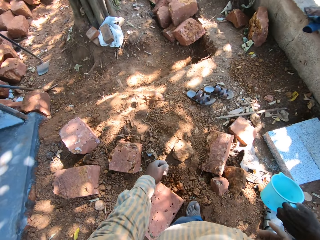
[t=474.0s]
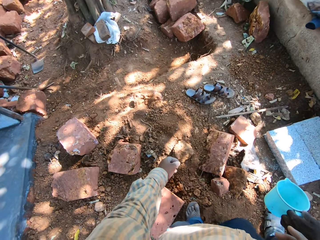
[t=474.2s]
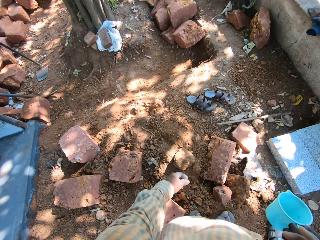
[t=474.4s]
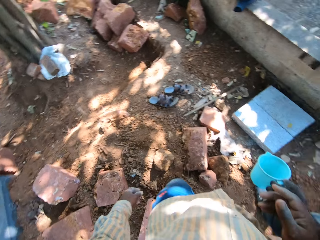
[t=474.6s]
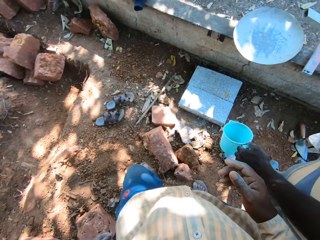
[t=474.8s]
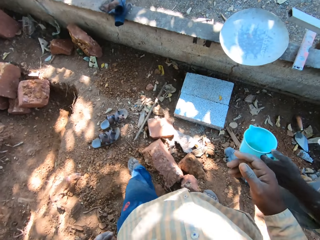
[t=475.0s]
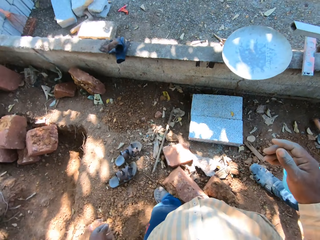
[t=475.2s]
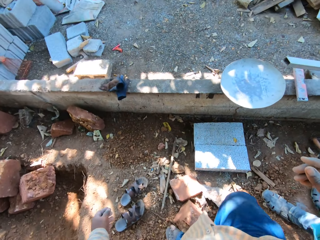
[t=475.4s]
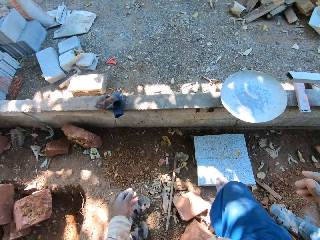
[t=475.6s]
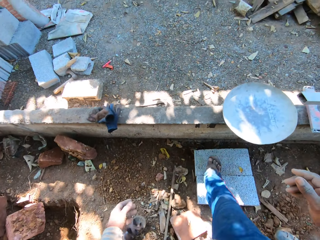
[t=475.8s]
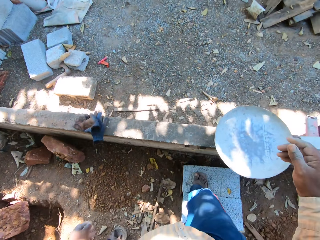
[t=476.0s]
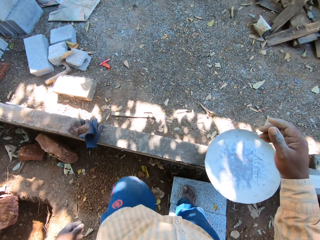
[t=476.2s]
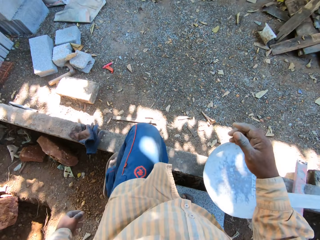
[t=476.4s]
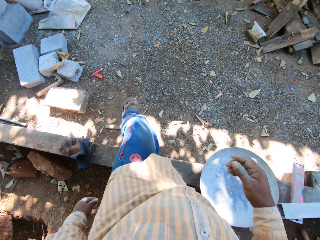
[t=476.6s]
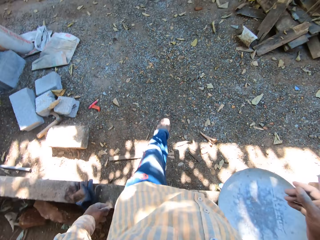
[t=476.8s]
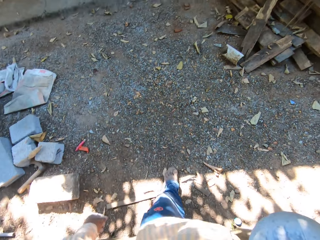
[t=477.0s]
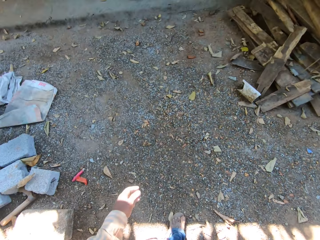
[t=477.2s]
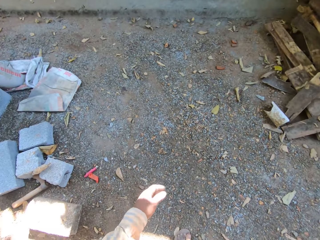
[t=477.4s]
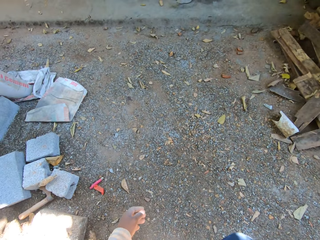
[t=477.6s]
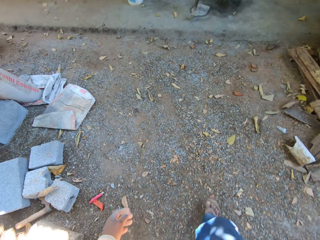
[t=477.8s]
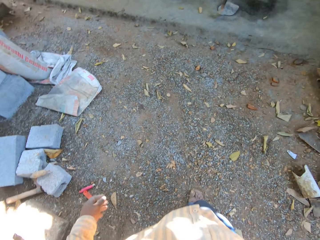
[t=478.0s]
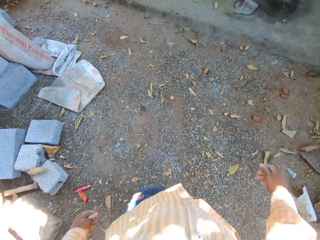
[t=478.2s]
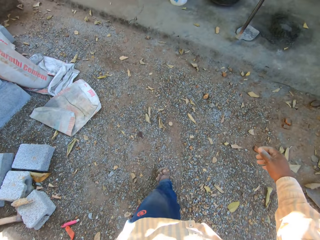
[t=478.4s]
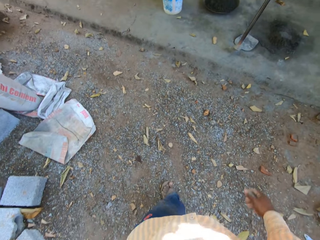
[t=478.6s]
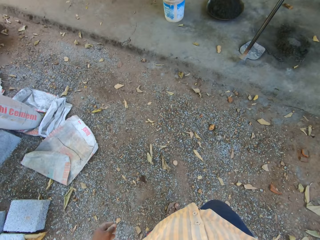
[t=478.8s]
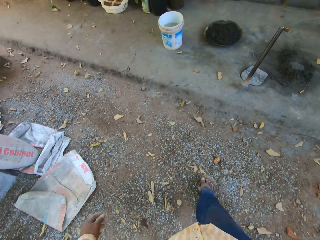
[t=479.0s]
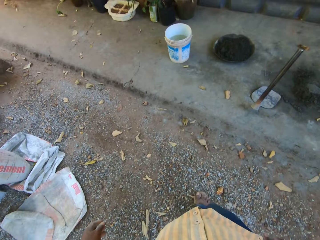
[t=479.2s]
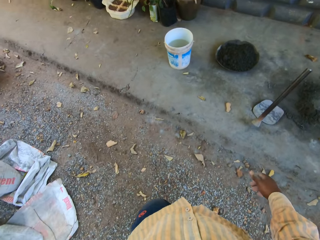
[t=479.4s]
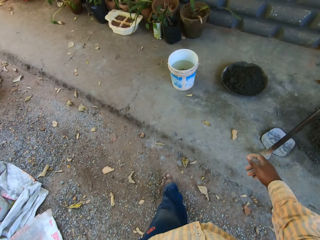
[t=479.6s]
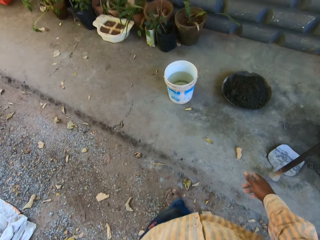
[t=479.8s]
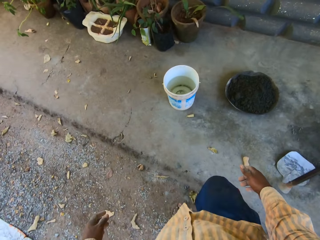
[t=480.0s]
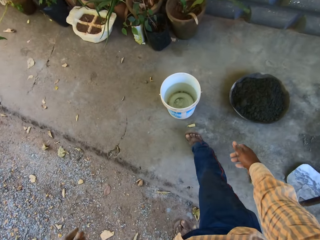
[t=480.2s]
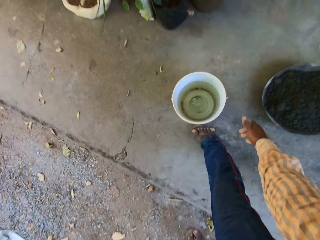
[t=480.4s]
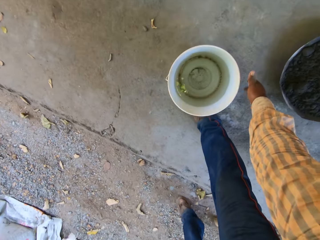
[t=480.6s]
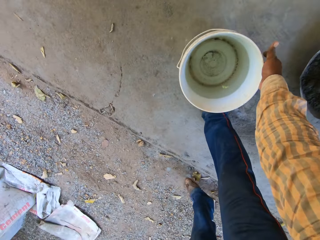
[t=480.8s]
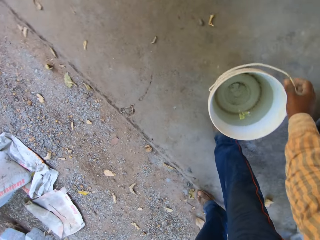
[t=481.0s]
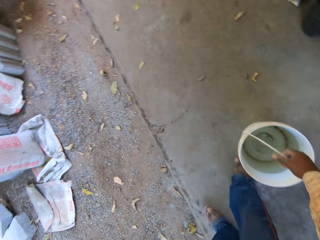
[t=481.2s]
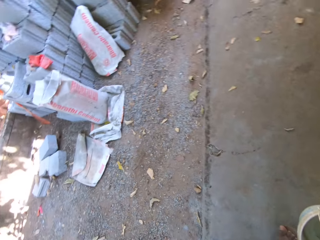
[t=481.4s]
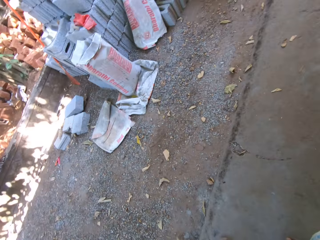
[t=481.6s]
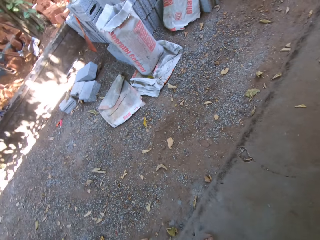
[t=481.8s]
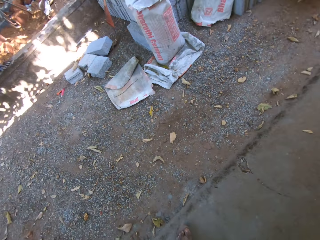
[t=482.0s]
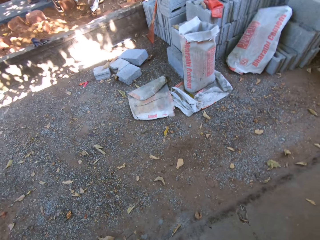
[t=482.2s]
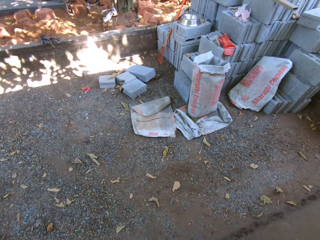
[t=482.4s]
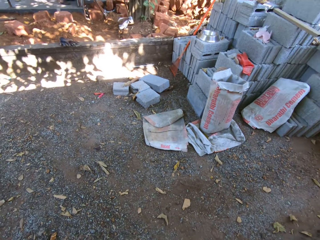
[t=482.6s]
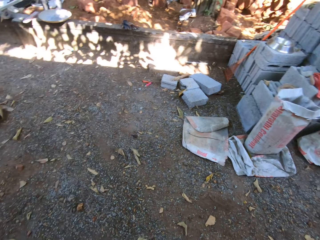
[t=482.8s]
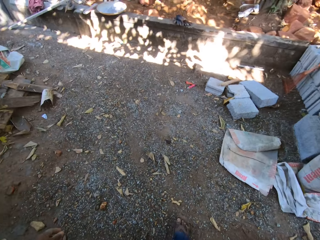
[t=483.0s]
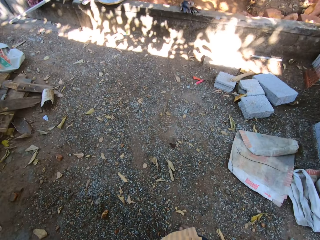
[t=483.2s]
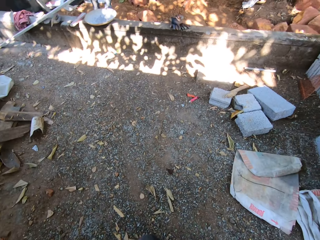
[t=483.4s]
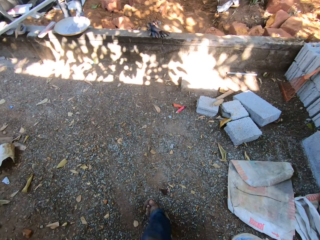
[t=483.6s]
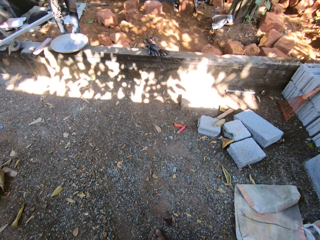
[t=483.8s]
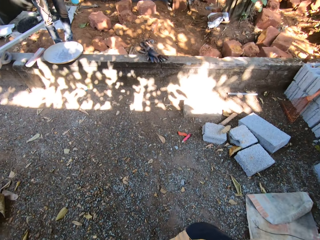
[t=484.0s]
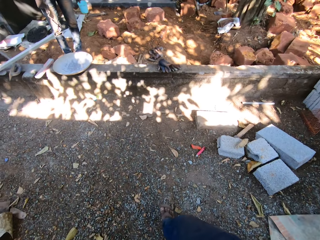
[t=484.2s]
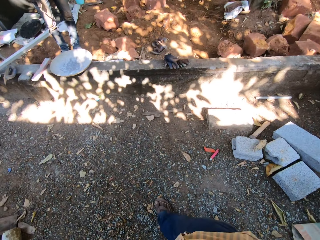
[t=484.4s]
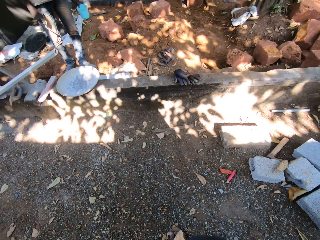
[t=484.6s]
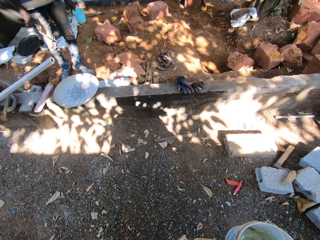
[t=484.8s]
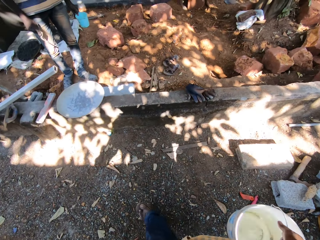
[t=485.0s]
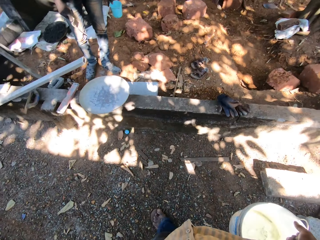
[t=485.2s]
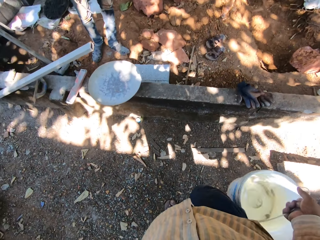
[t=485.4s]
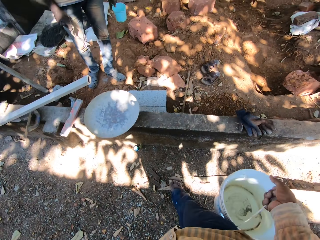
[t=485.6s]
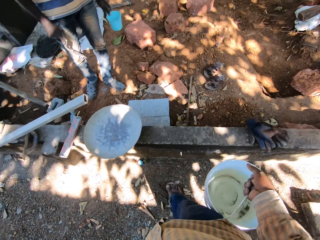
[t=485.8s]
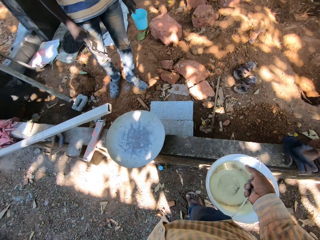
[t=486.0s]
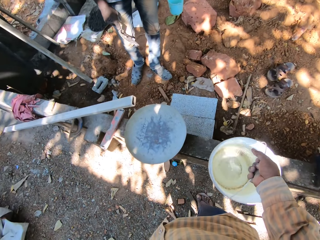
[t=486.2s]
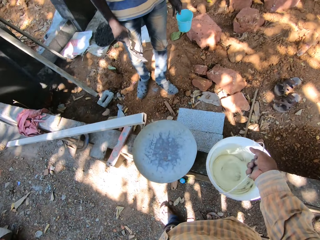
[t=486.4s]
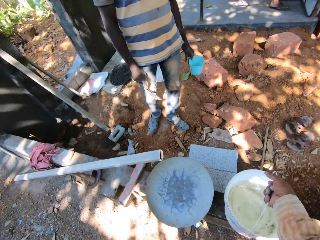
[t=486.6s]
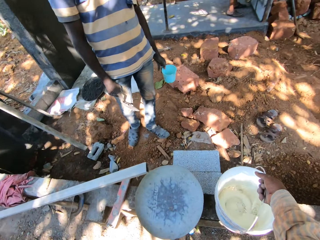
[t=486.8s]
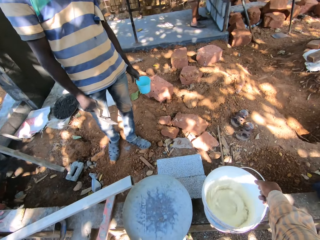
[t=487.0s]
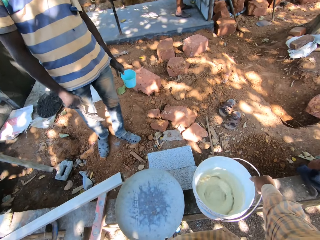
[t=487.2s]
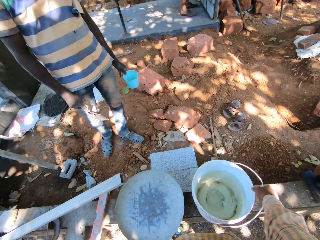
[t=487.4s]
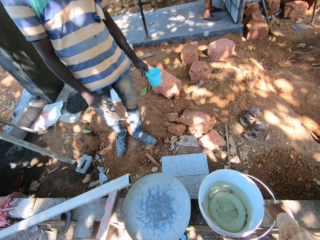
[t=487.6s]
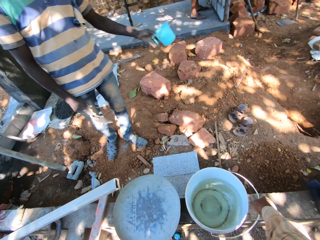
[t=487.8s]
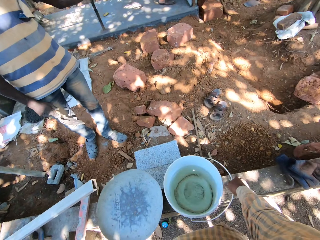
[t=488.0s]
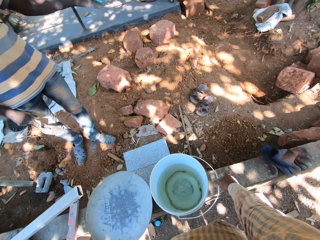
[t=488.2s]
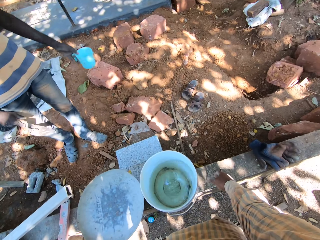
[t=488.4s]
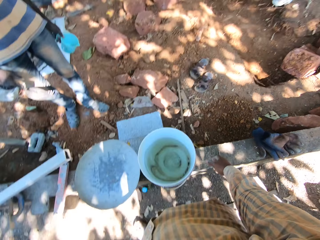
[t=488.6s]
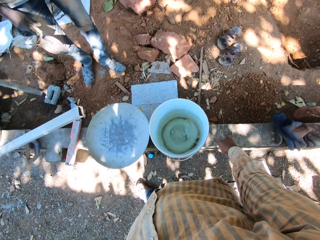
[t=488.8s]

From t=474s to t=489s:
The camera wearer picks up a bucket of water from a concrete floor with his right hand. He walks on the ground. He places the bucket on the wall. He drops the bucket on the concrete with his right hand. He talks to a man.

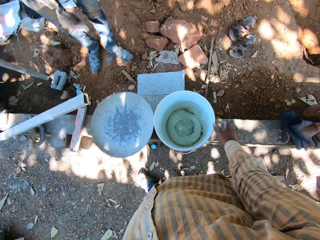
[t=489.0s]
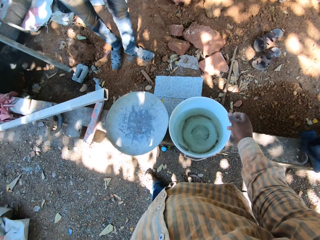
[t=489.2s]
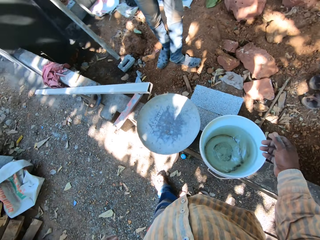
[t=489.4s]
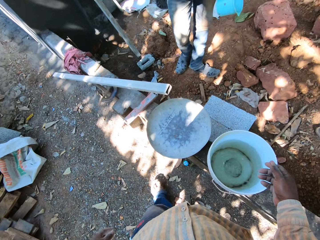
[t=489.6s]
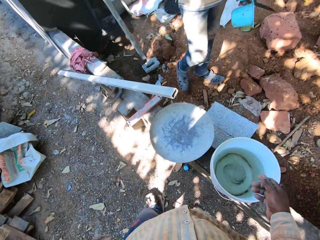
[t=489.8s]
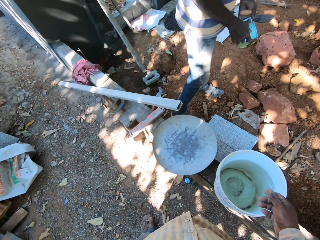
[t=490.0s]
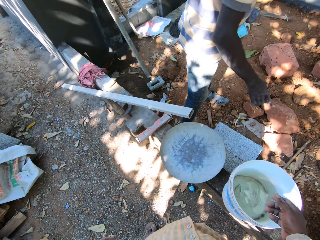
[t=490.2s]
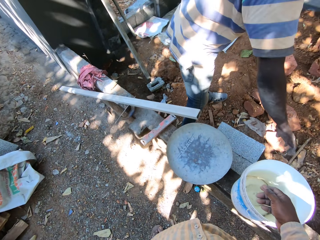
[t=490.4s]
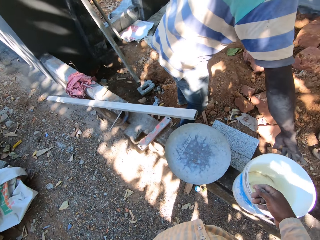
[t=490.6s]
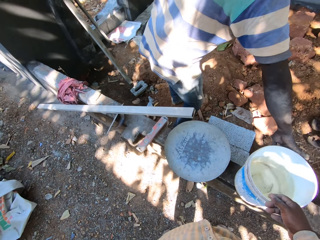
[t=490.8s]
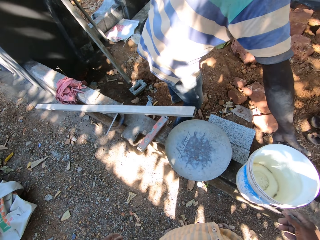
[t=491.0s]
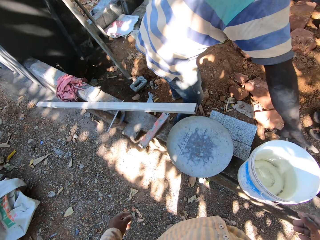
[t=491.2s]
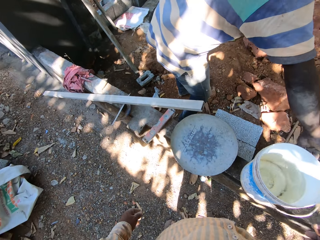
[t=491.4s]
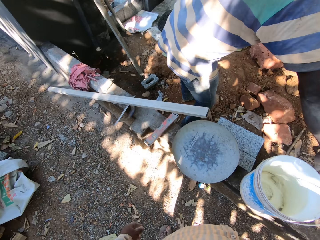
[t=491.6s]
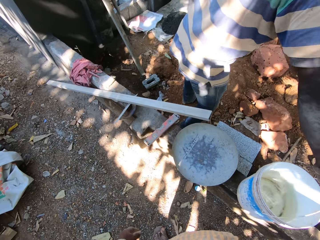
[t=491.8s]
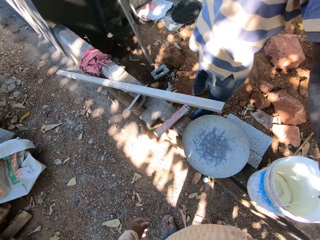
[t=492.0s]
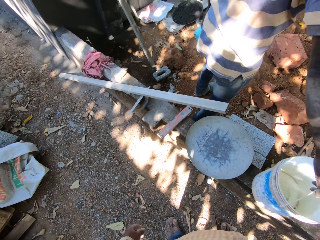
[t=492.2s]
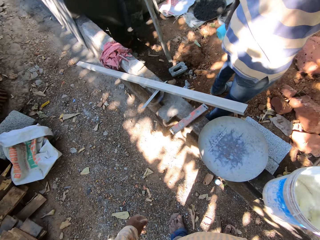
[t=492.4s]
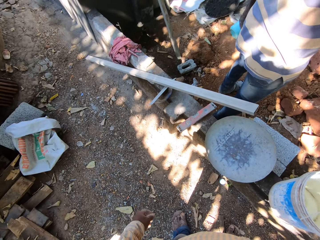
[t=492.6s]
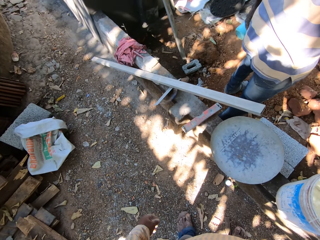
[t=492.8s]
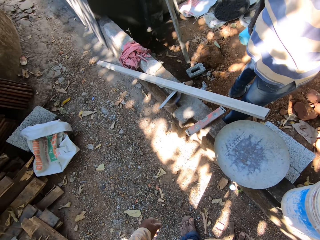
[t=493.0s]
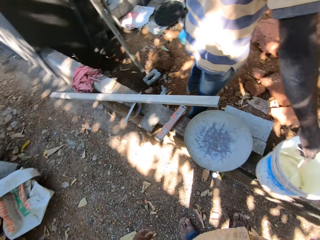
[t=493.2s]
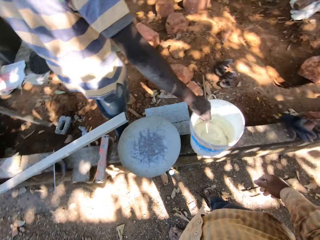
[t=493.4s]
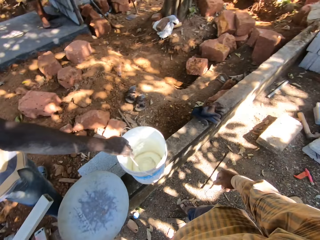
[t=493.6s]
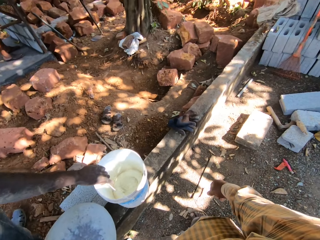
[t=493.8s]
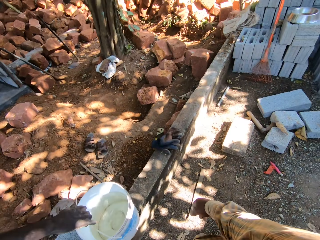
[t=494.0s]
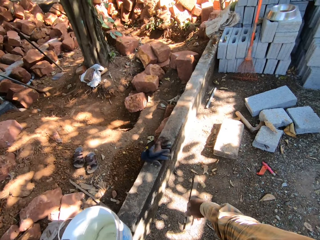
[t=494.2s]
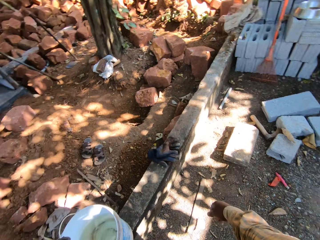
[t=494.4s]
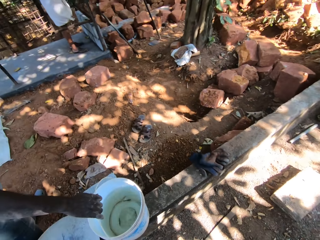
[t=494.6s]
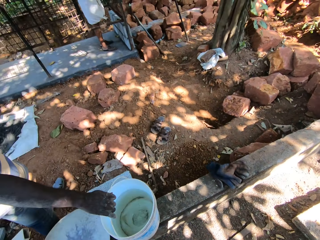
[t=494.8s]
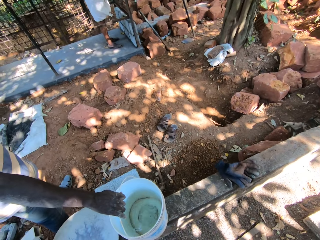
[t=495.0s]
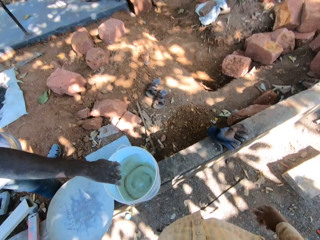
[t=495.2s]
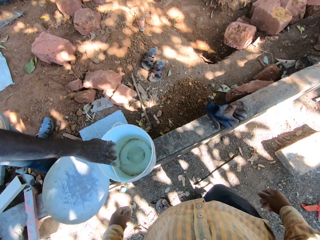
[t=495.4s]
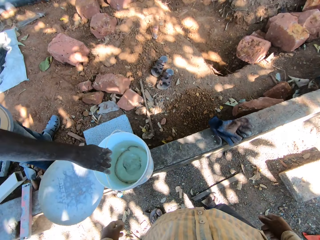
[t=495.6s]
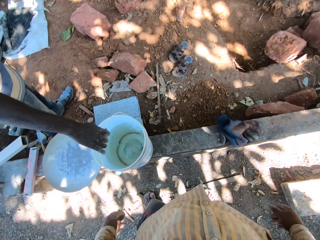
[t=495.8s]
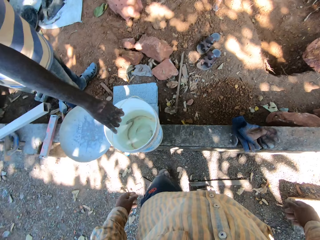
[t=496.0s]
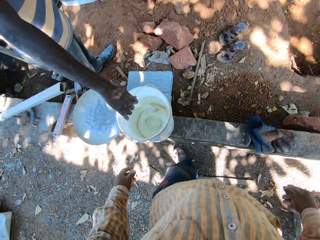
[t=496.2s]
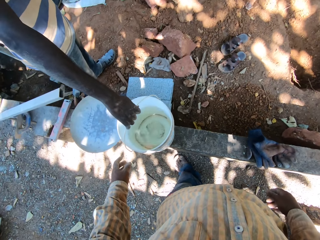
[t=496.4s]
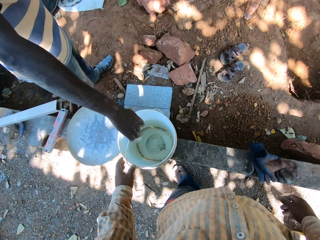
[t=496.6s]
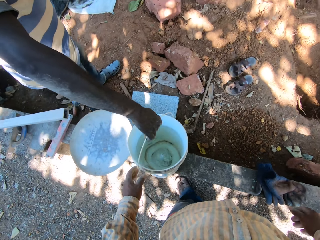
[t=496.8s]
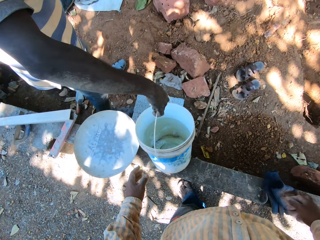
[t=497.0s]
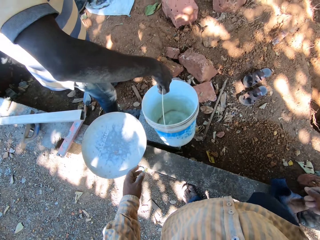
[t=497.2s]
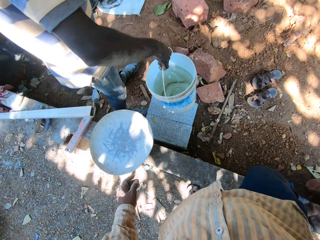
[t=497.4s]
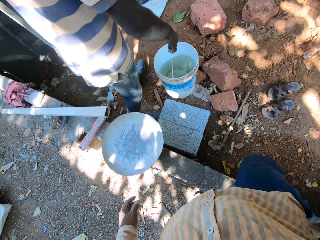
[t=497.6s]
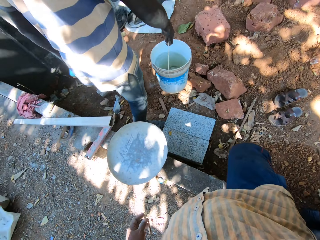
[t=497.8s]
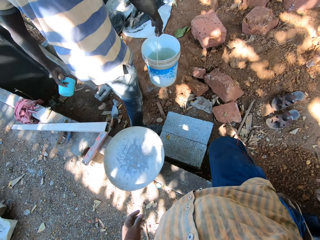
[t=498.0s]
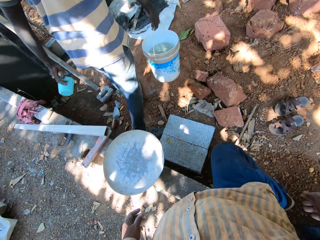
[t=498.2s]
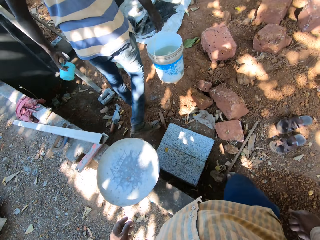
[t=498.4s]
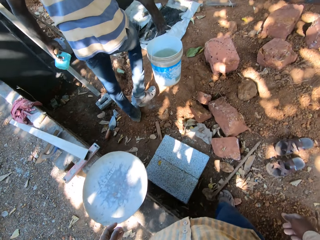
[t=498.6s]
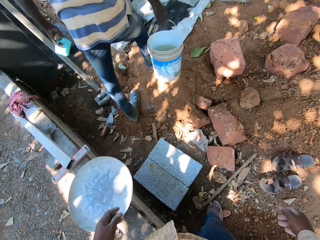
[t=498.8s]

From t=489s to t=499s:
A man moves the bucket. The man moves the bucket of water from the concrete to the ground with his right hand.
